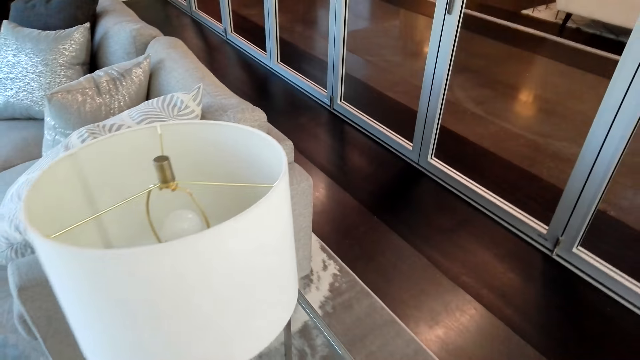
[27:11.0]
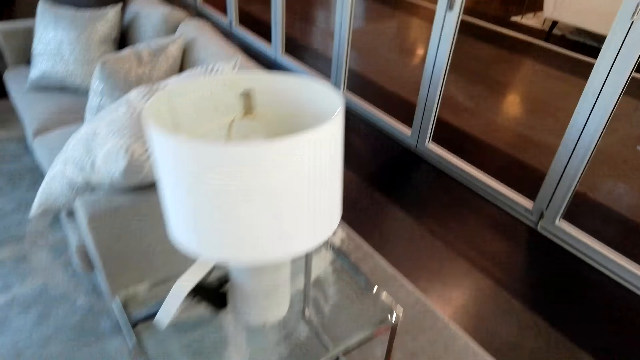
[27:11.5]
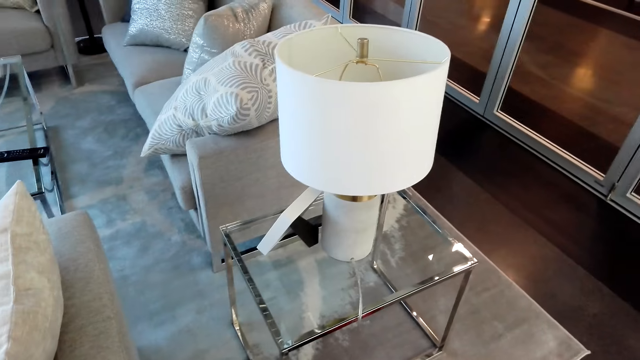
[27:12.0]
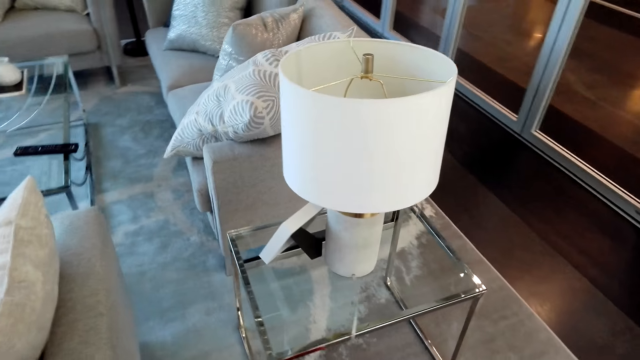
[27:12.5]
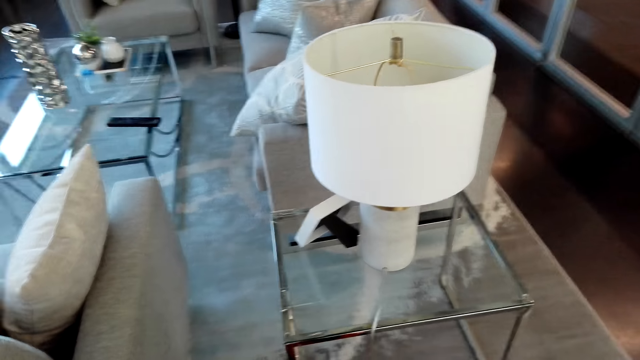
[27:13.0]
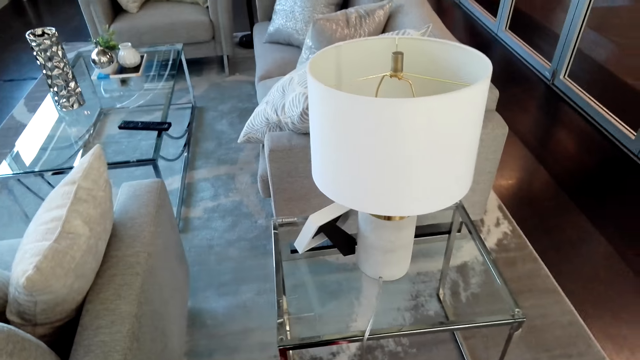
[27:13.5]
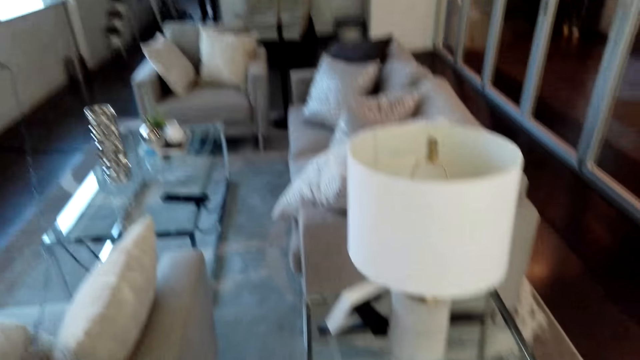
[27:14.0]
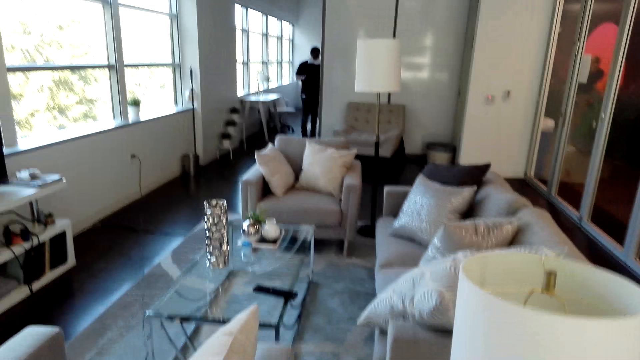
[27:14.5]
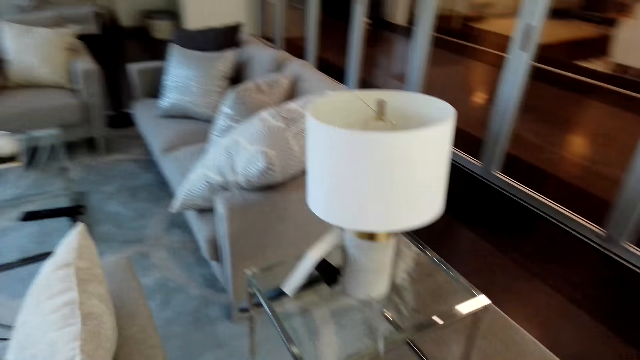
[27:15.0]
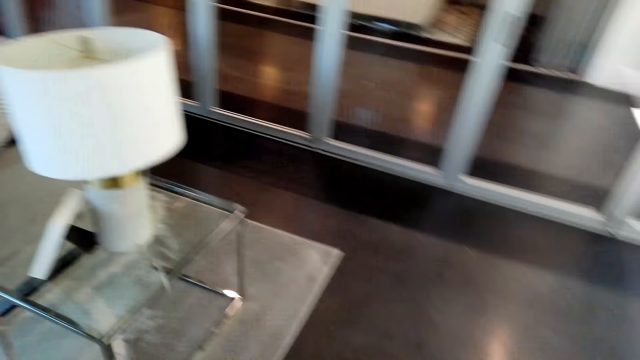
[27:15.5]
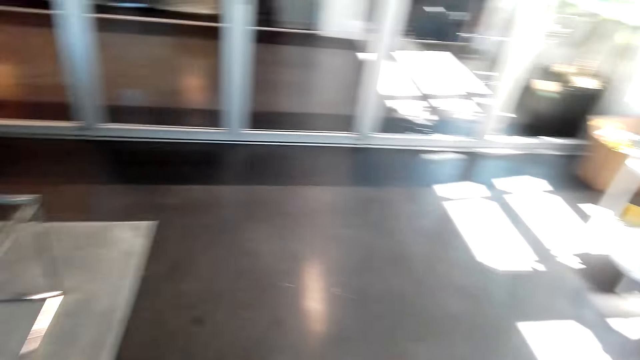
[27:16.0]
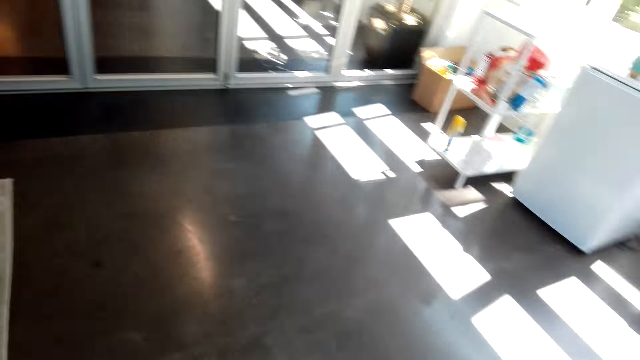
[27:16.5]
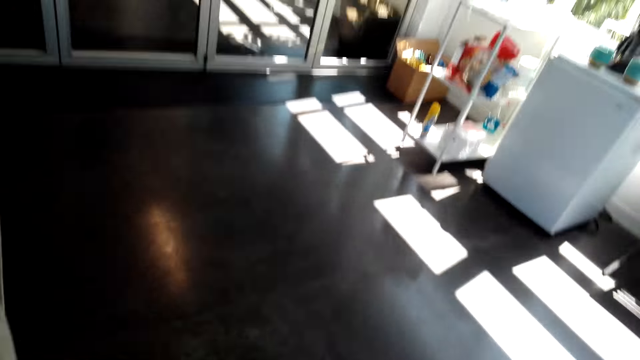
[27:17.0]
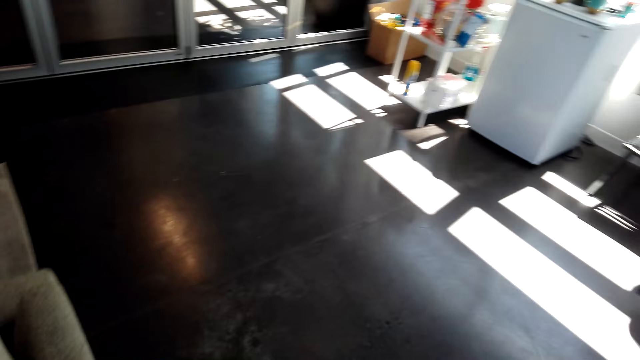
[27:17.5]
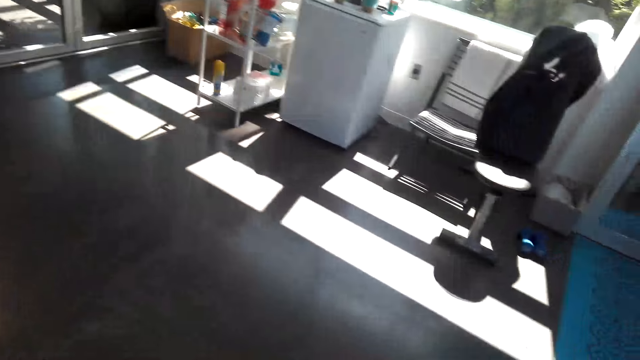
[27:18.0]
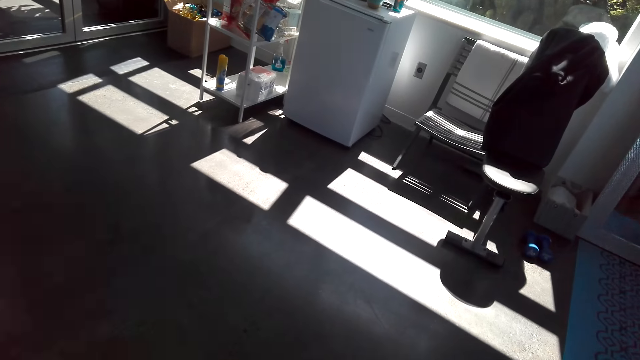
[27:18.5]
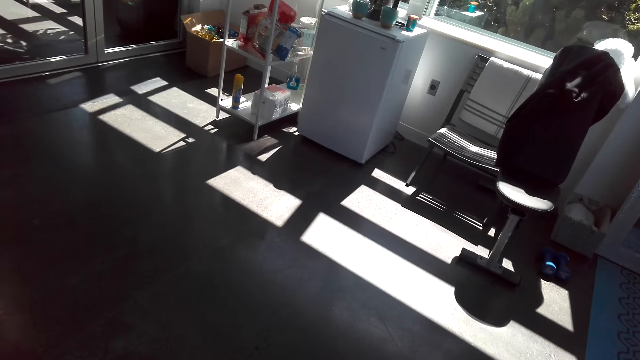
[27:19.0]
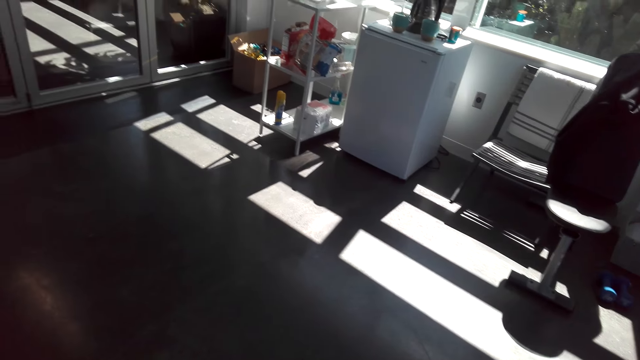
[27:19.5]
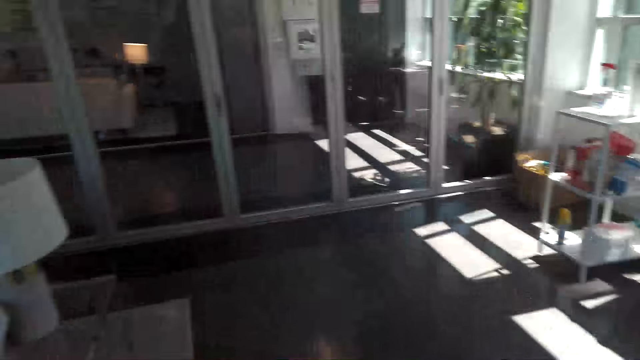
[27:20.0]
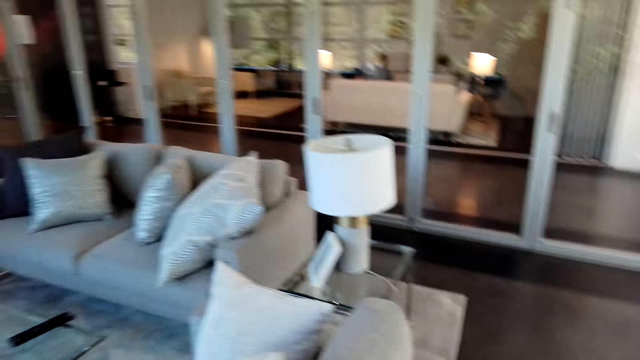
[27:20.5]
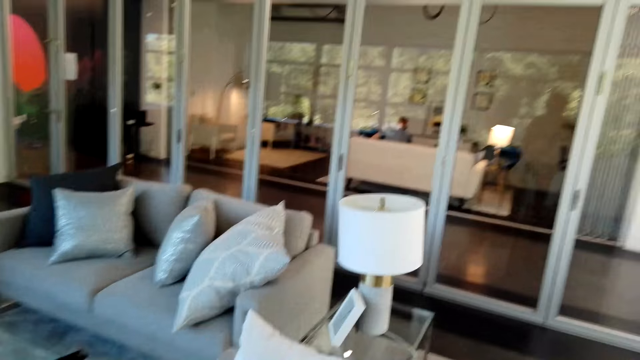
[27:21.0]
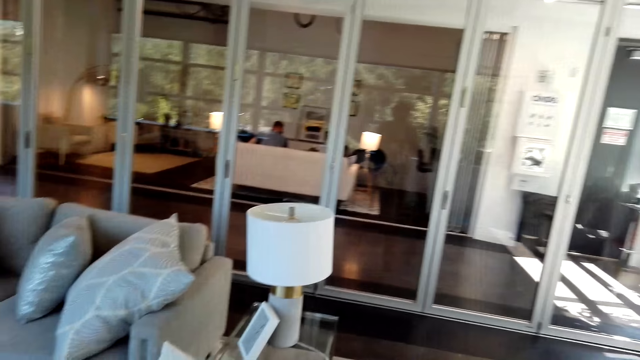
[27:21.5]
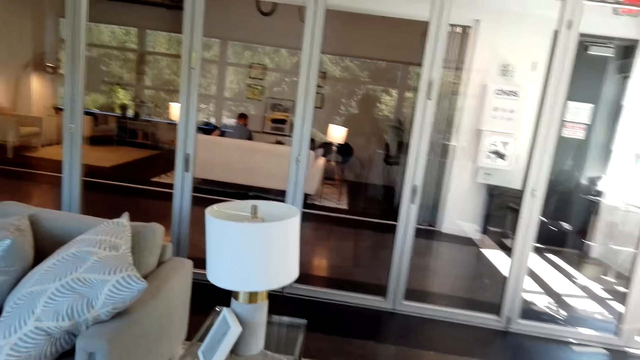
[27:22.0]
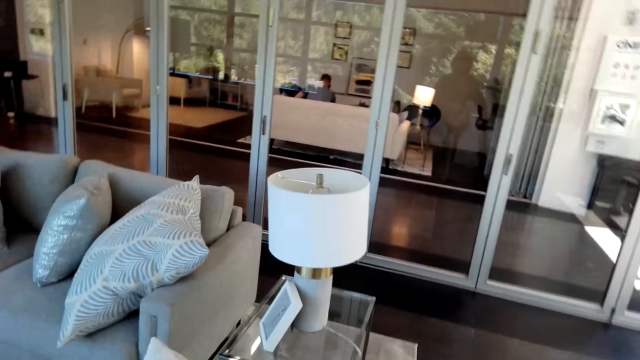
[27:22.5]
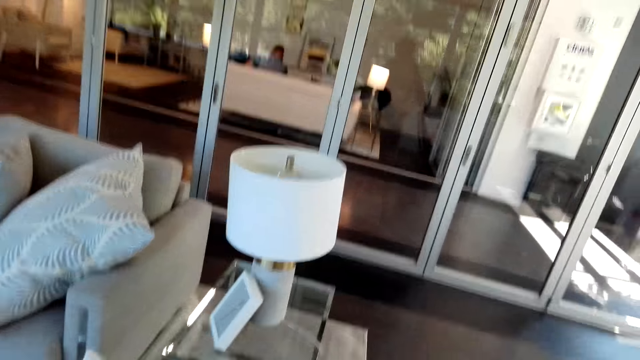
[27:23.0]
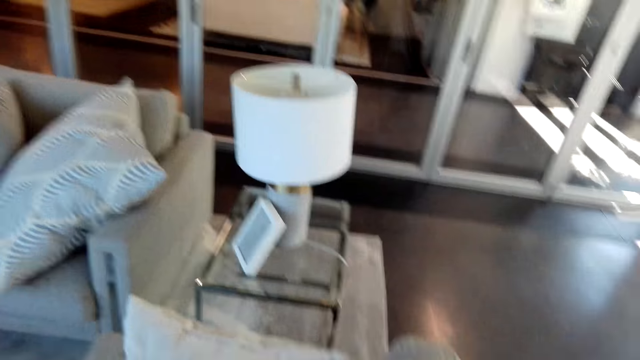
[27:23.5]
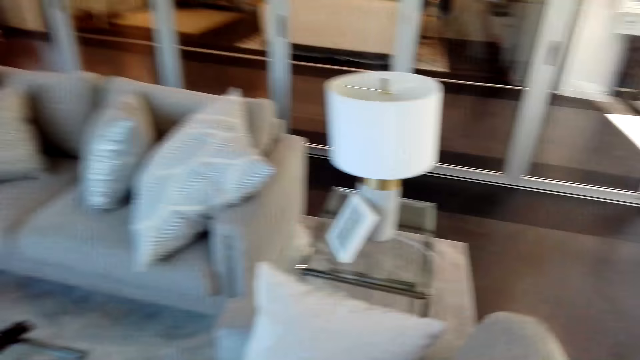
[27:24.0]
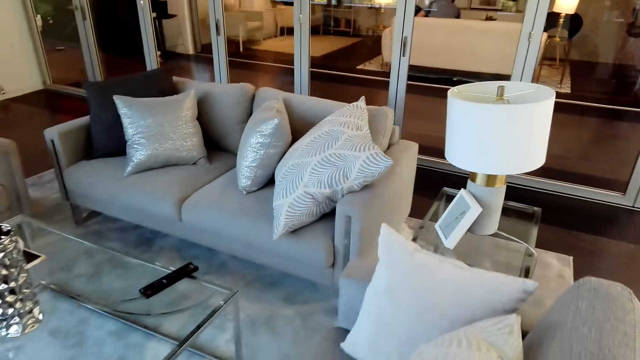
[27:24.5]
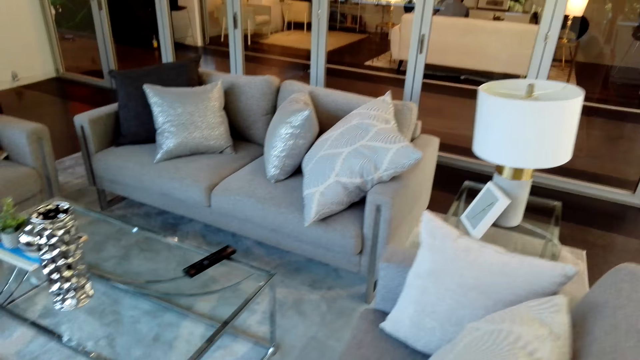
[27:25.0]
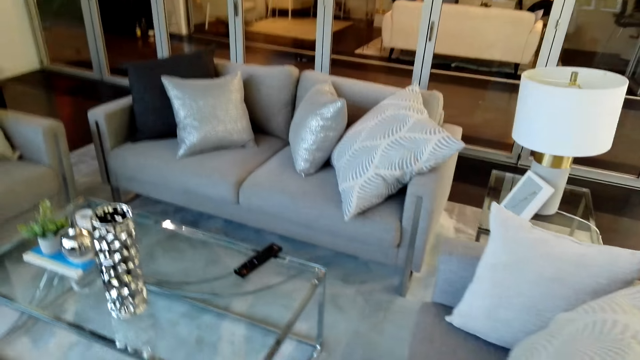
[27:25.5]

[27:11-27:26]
The camera wearer turns off the vacuum cleaner. They walk around the room.

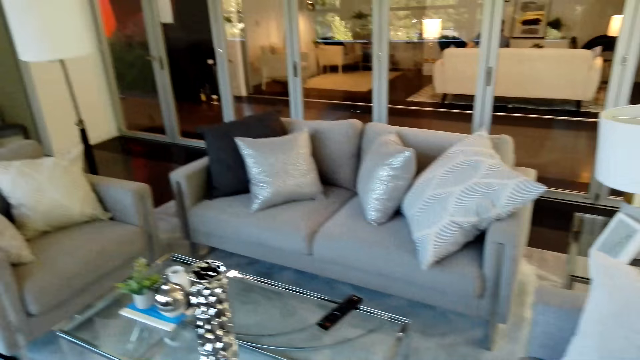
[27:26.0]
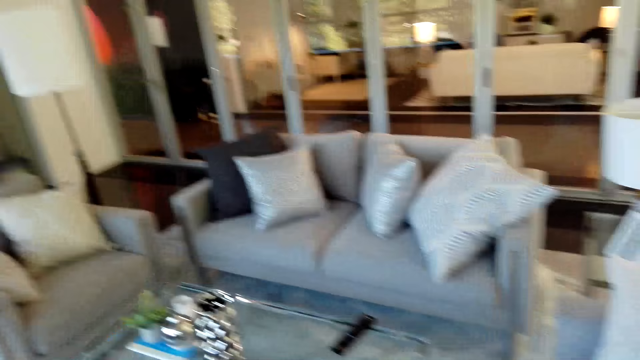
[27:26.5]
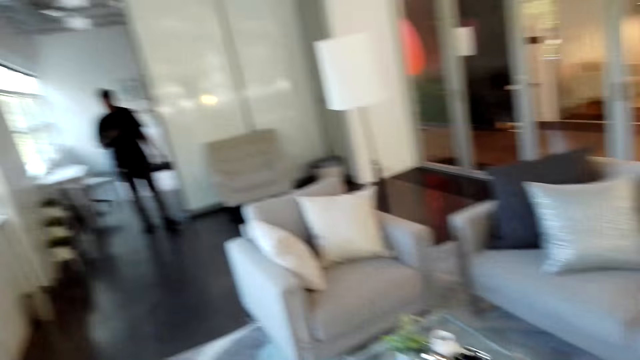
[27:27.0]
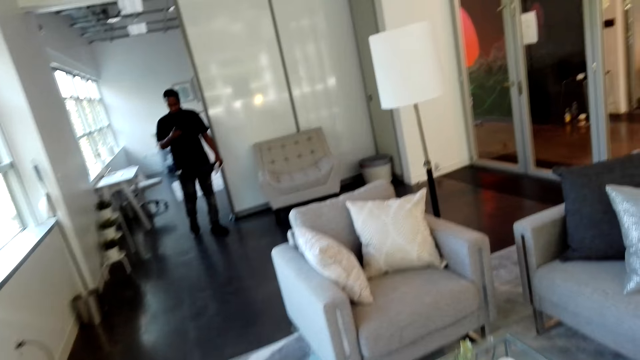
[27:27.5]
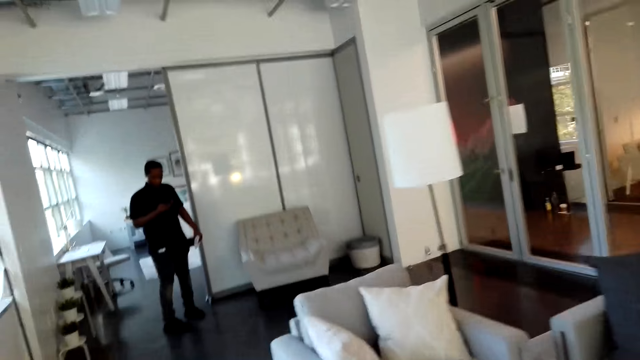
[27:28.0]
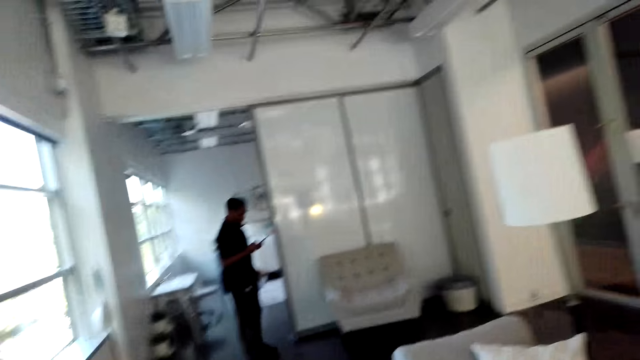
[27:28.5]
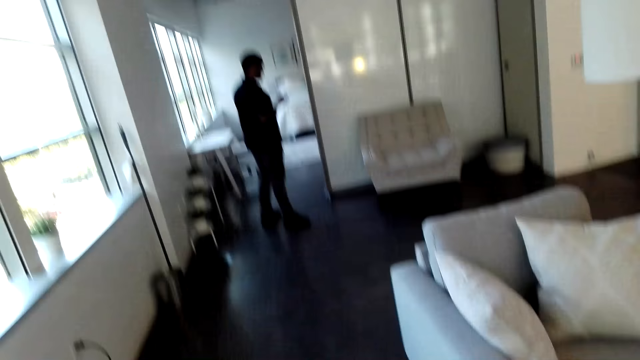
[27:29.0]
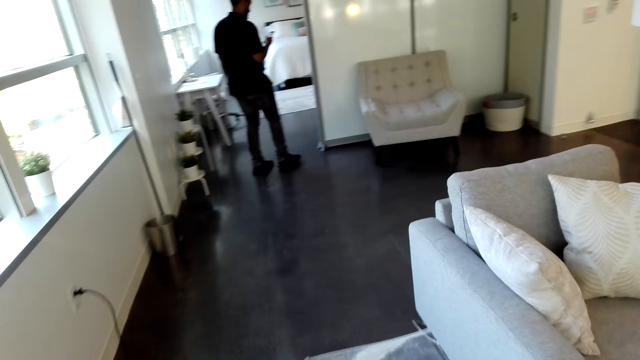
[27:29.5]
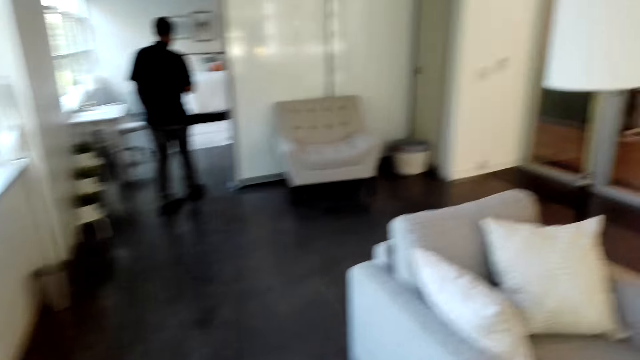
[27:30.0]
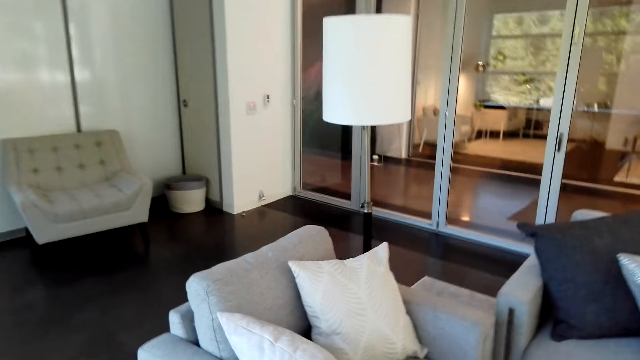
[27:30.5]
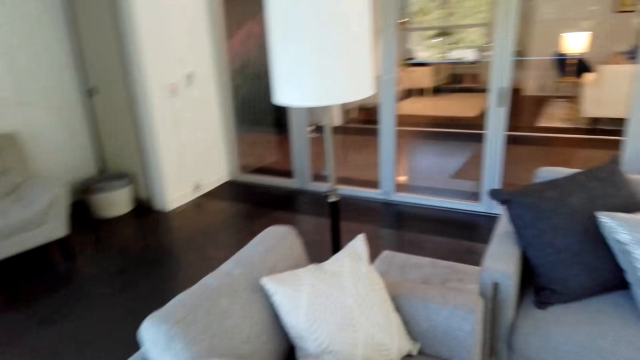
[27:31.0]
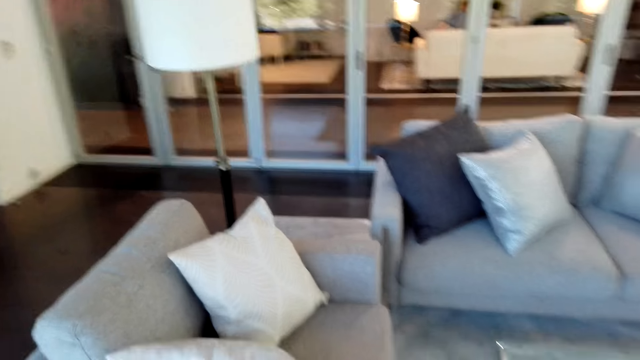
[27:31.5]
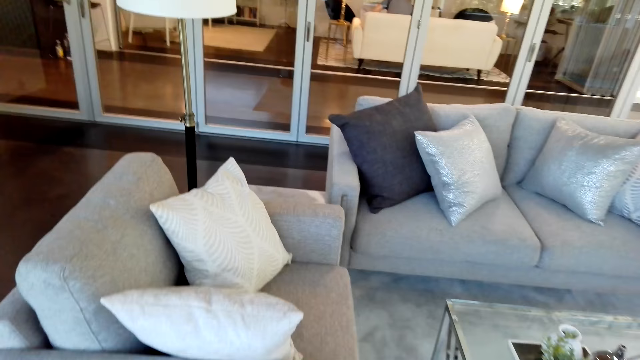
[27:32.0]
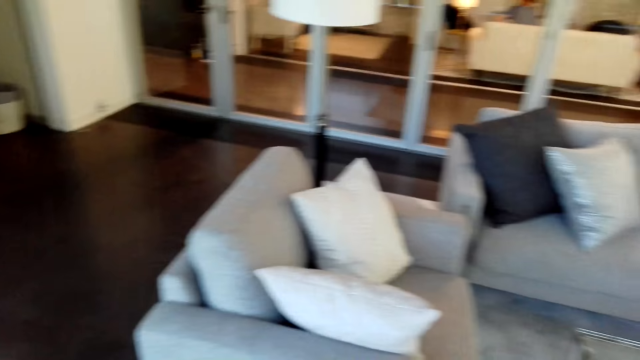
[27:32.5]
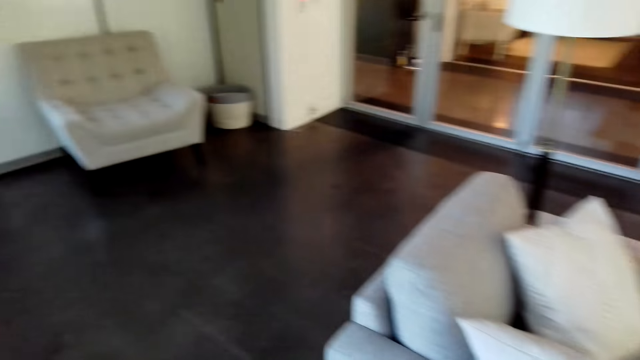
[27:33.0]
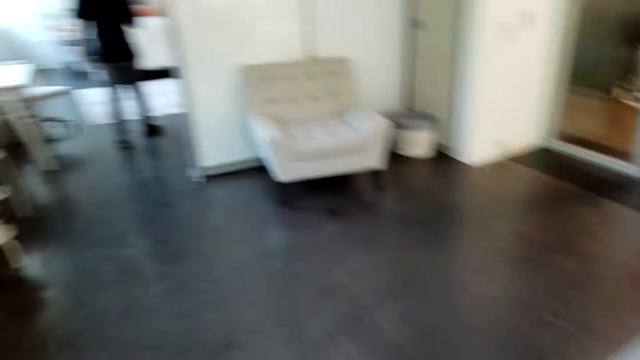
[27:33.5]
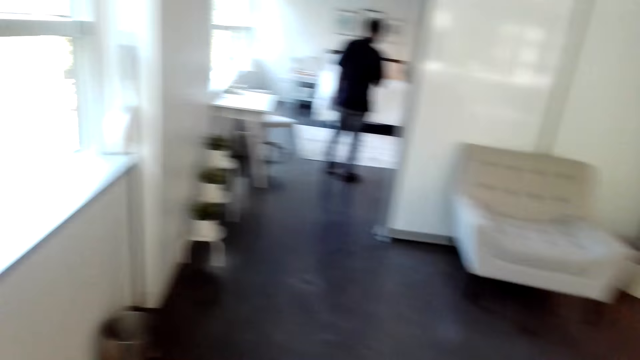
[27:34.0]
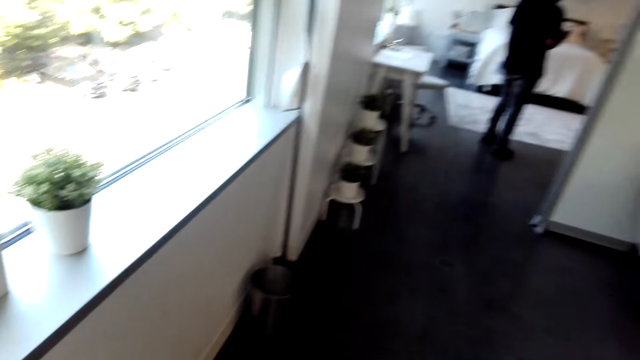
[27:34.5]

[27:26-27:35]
A man uses a phone. The camera wearer walks around the room.
